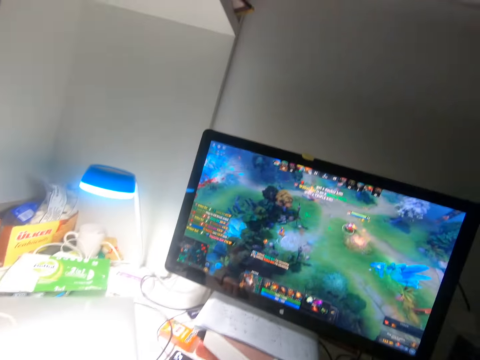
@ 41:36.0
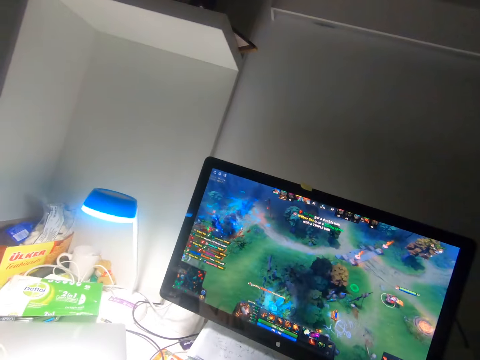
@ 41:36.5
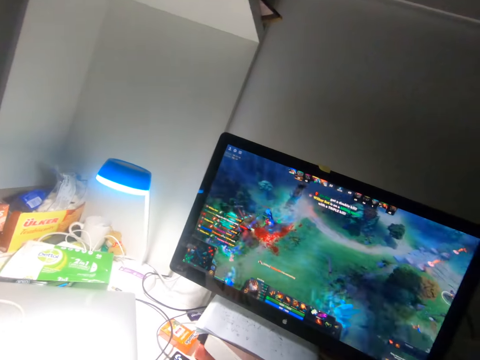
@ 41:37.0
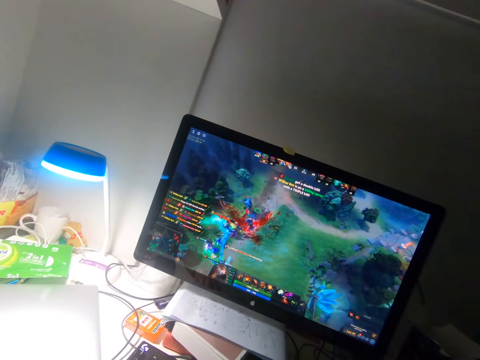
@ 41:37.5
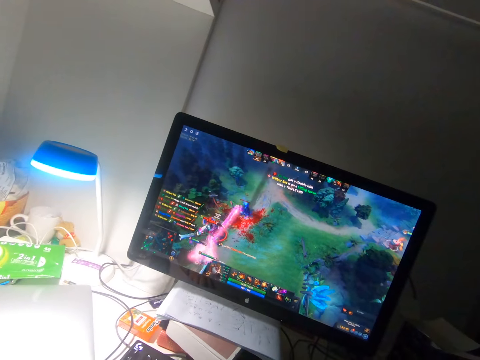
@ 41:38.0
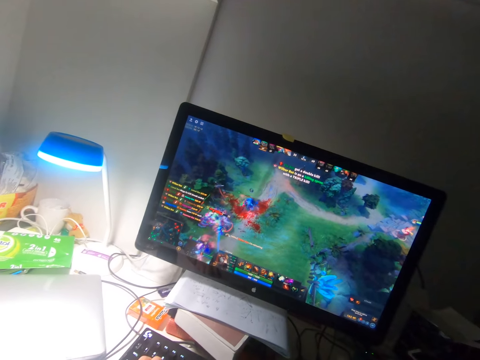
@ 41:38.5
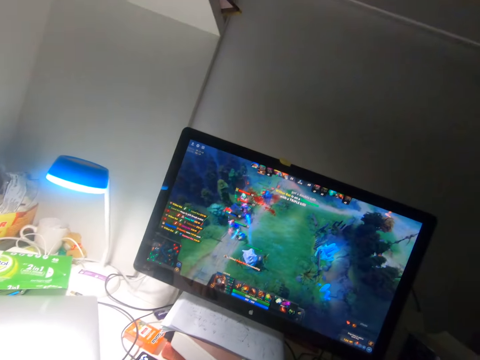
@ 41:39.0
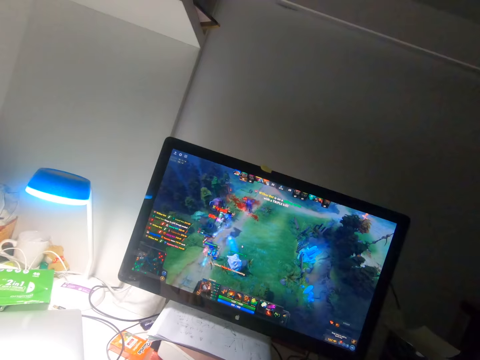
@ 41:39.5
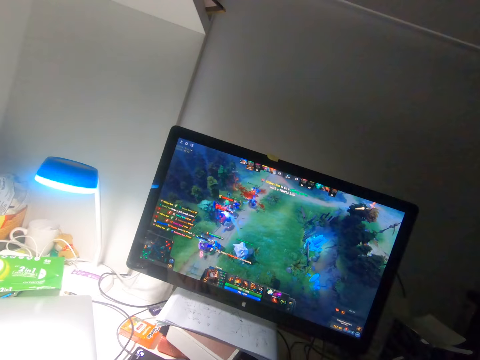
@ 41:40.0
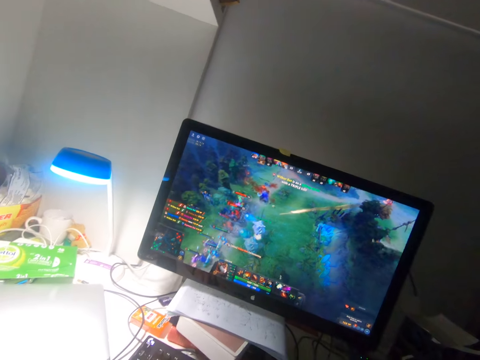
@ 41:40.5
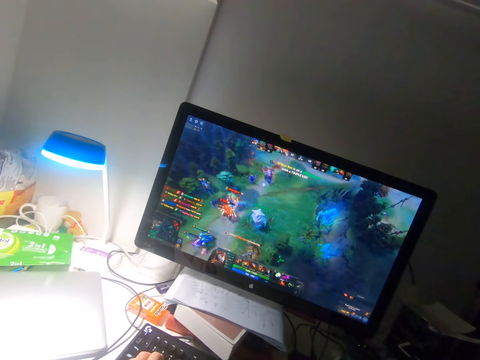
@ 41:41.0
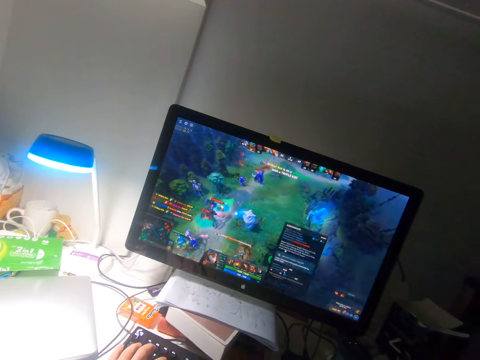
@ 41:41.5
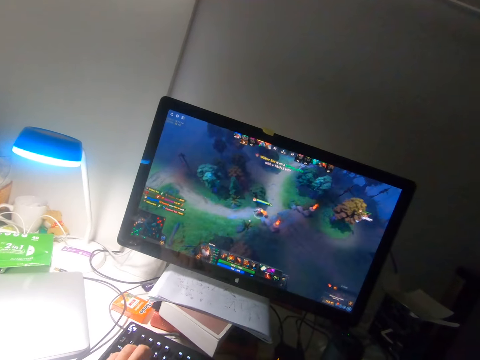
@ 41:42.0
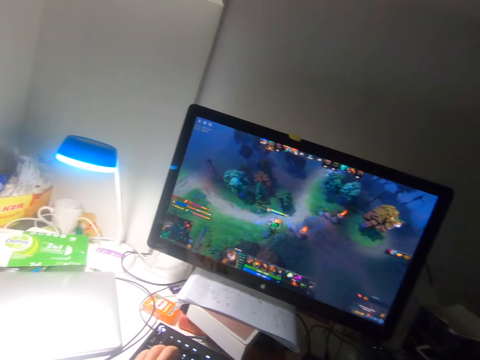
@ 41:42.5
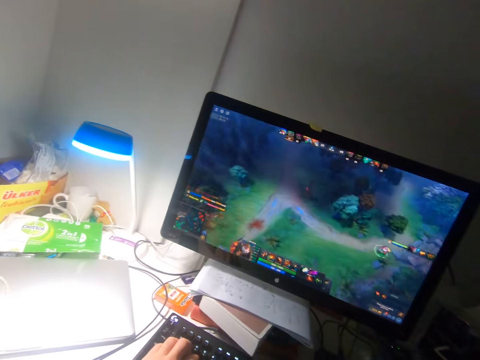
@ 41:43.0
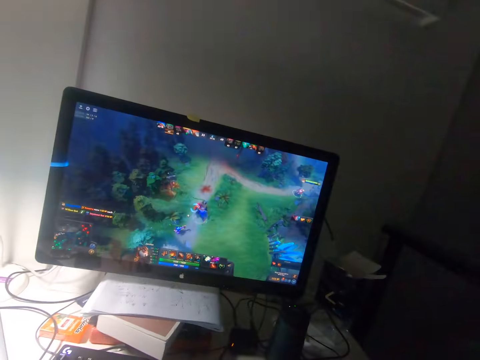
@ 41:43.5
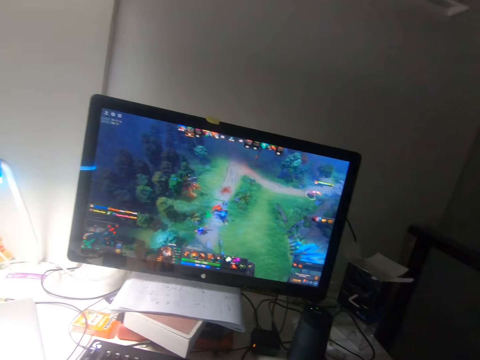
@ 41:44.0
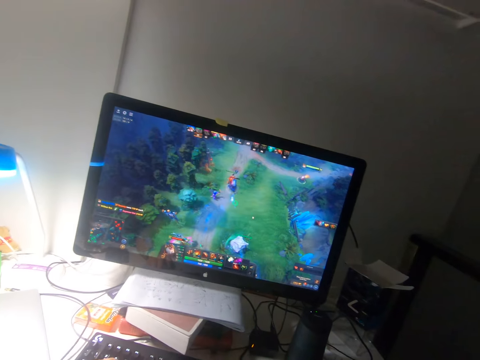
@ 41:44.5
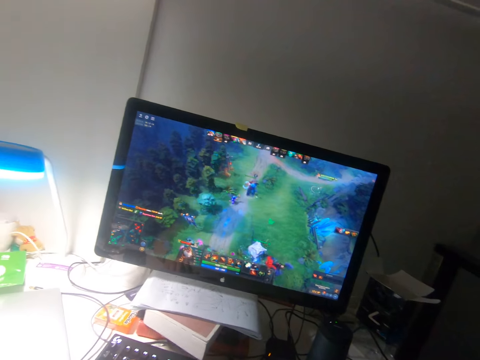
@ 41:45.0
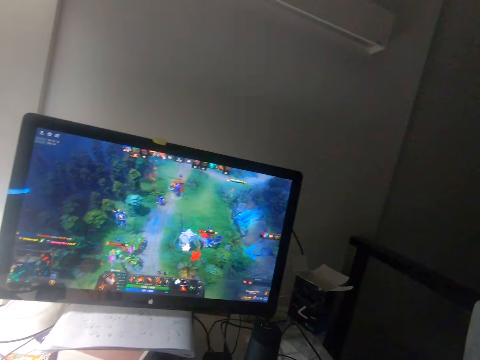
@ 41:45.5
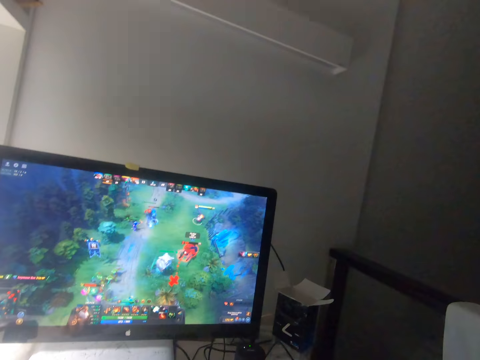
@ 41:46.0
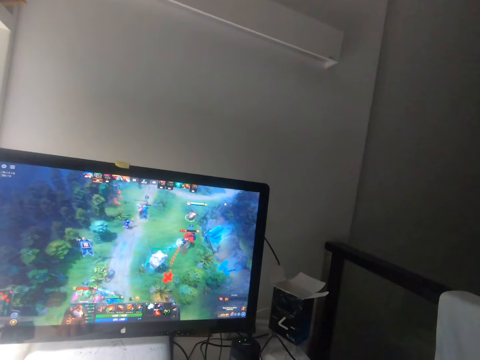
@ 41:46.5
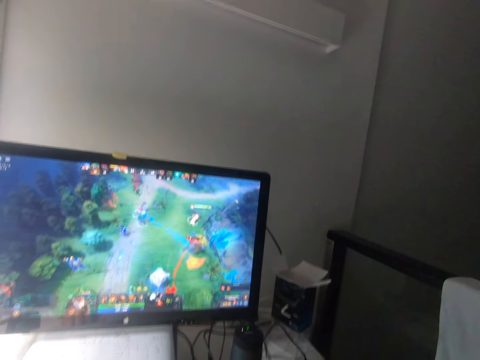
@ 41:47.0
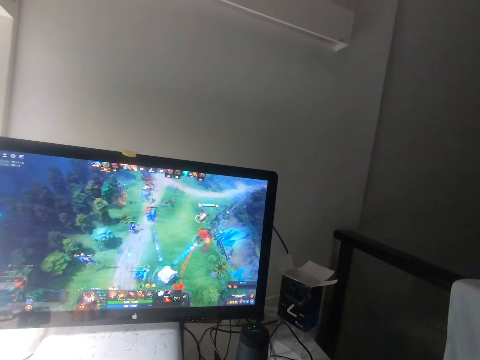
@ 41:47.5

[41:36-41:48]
The camera wearer removes ads from the screen. They play the video game with the mouse.

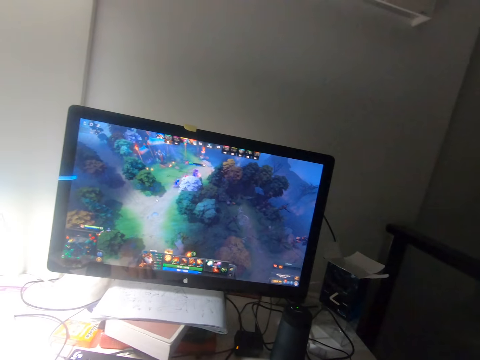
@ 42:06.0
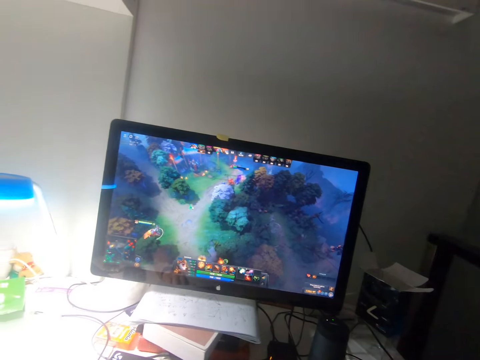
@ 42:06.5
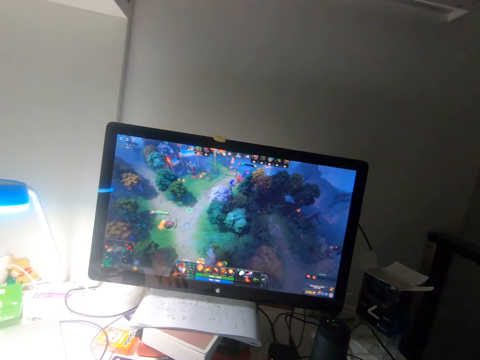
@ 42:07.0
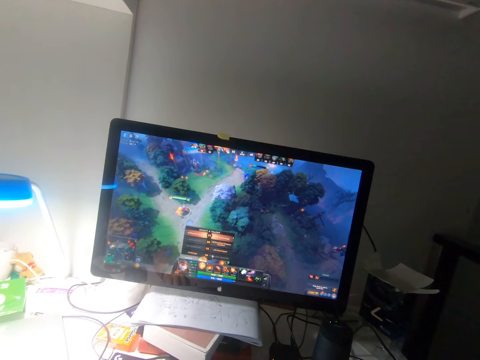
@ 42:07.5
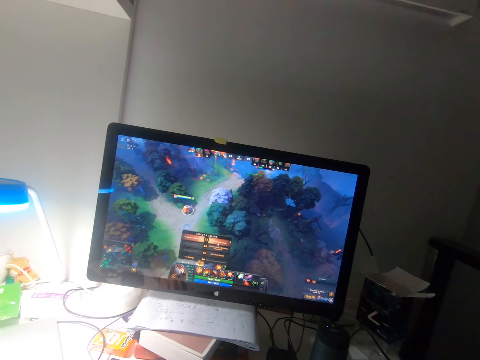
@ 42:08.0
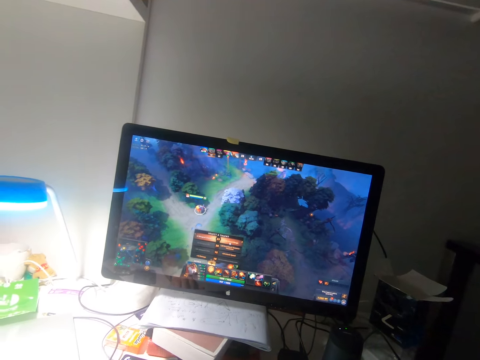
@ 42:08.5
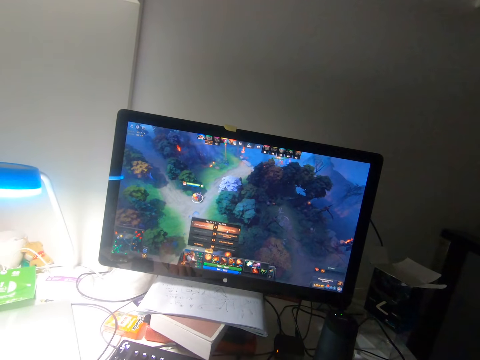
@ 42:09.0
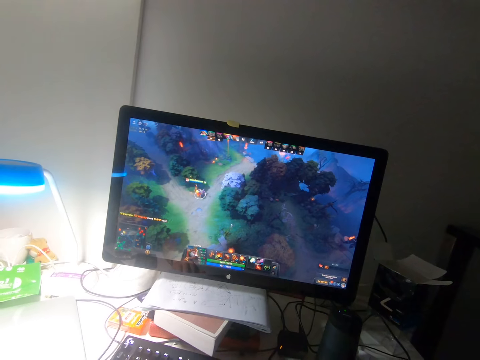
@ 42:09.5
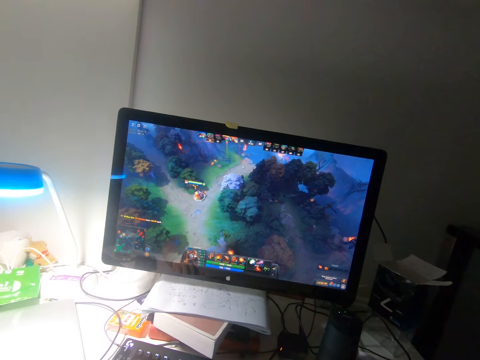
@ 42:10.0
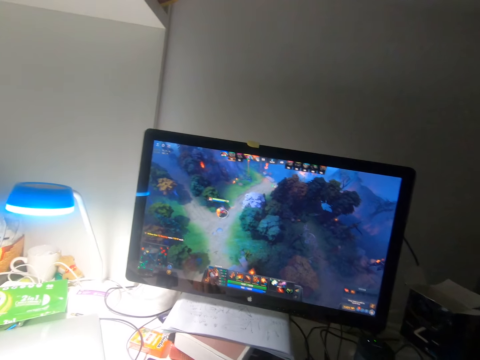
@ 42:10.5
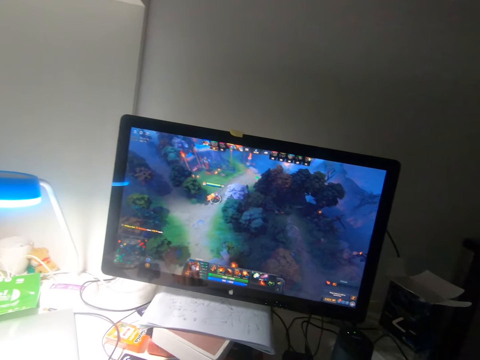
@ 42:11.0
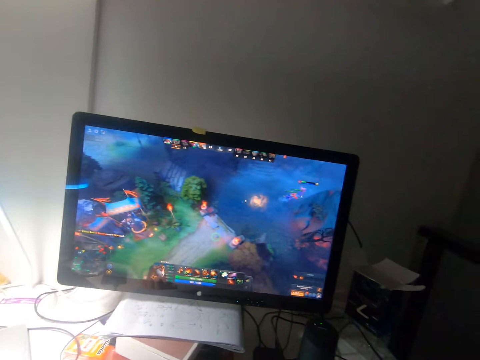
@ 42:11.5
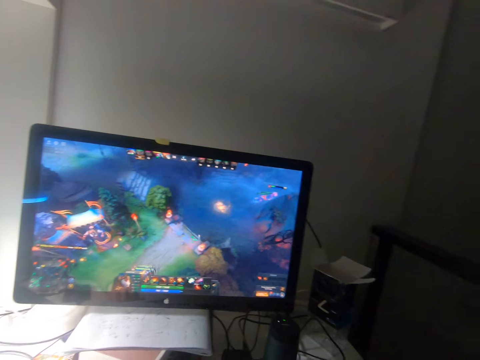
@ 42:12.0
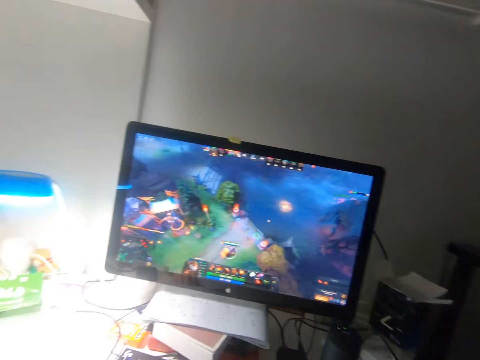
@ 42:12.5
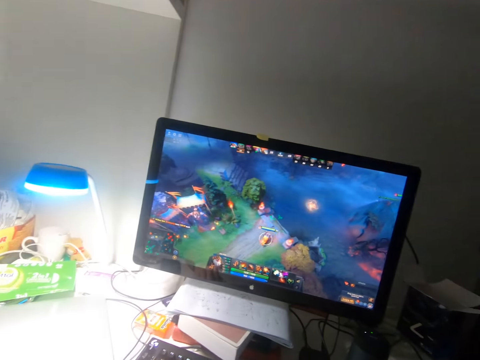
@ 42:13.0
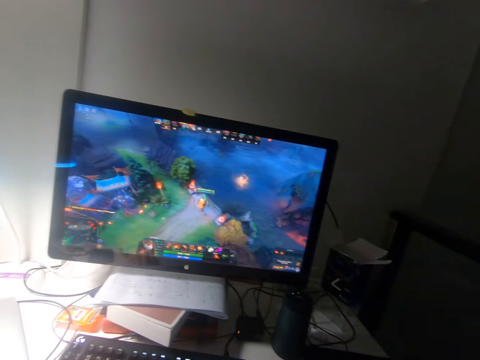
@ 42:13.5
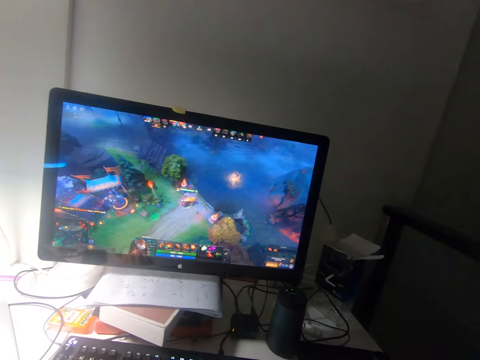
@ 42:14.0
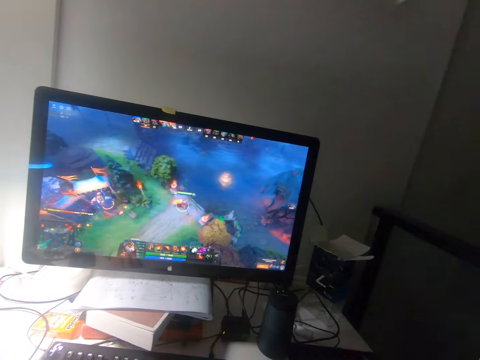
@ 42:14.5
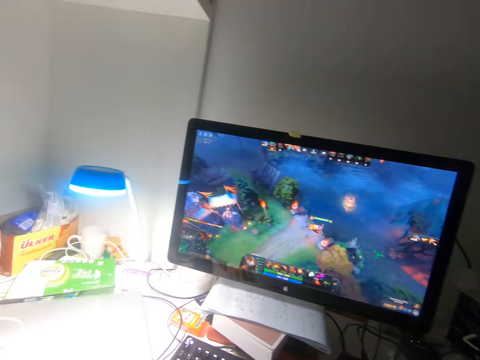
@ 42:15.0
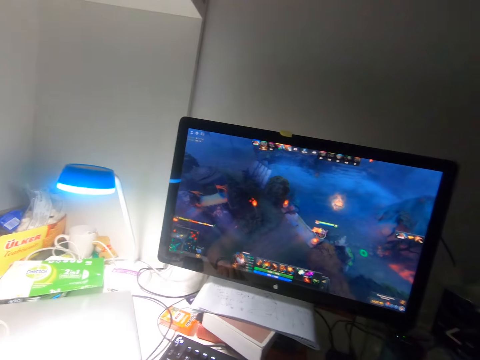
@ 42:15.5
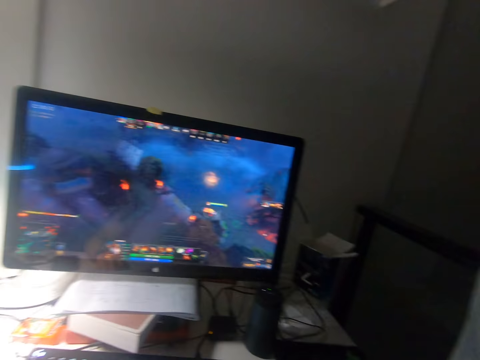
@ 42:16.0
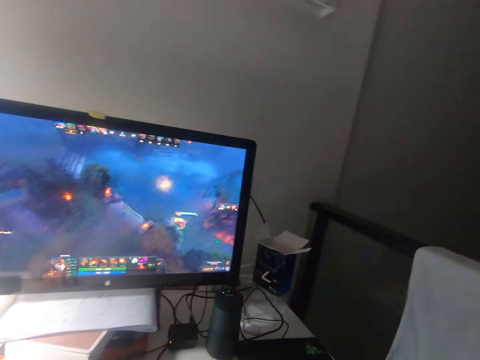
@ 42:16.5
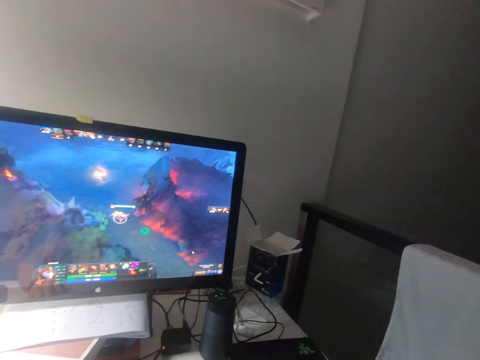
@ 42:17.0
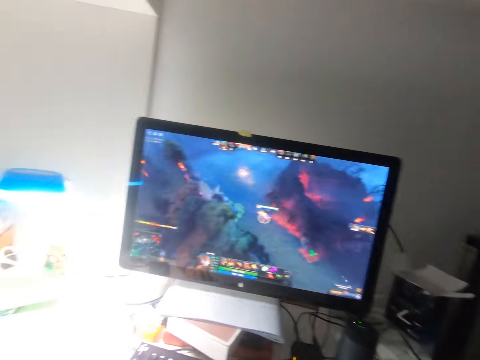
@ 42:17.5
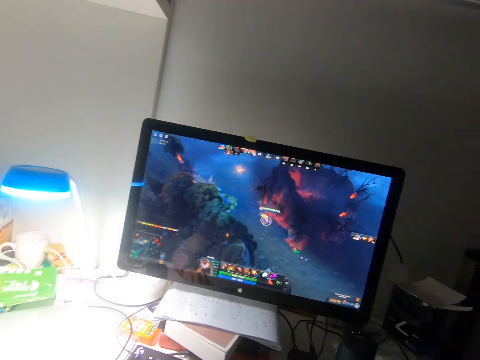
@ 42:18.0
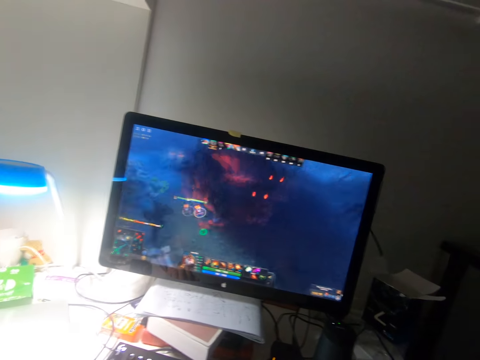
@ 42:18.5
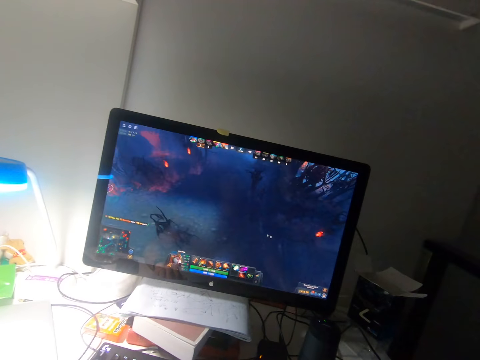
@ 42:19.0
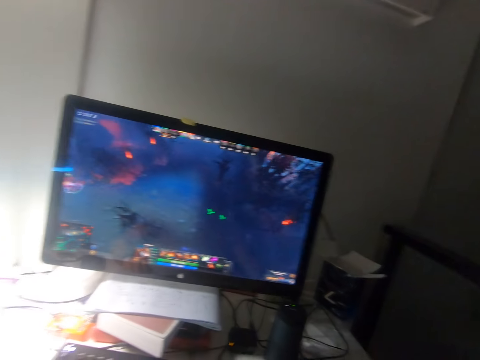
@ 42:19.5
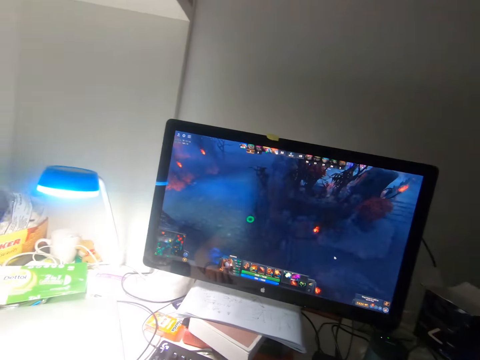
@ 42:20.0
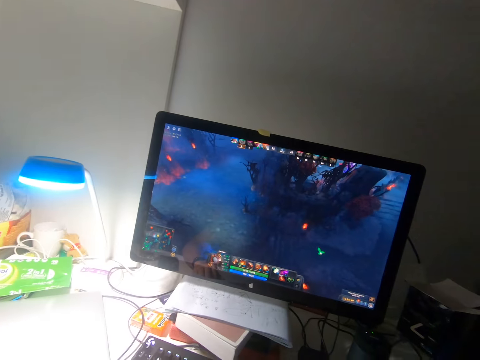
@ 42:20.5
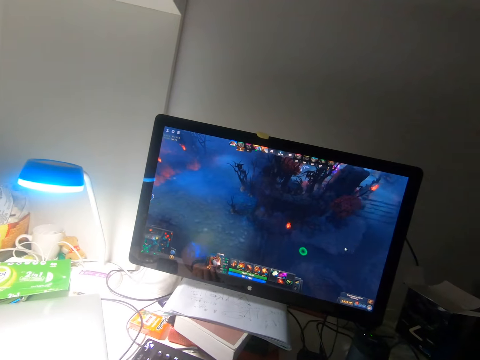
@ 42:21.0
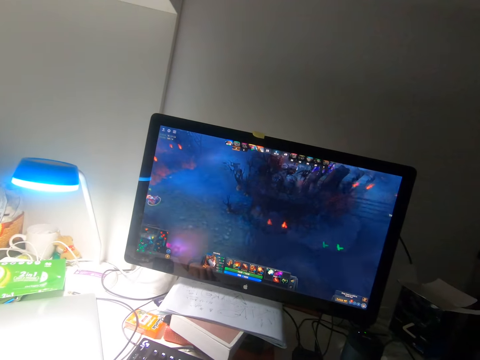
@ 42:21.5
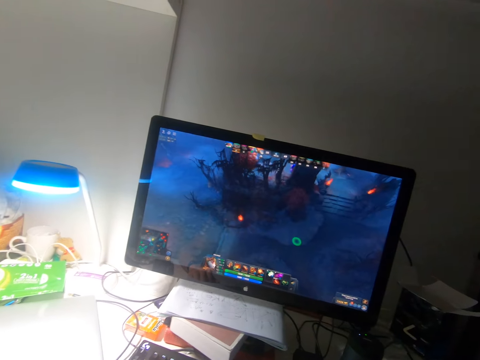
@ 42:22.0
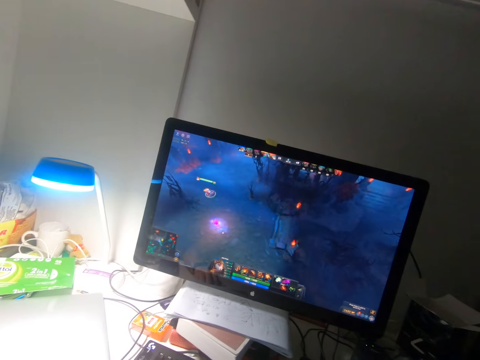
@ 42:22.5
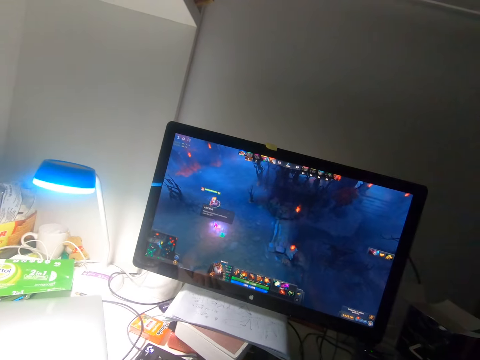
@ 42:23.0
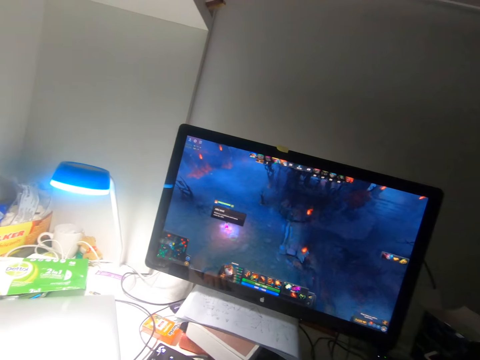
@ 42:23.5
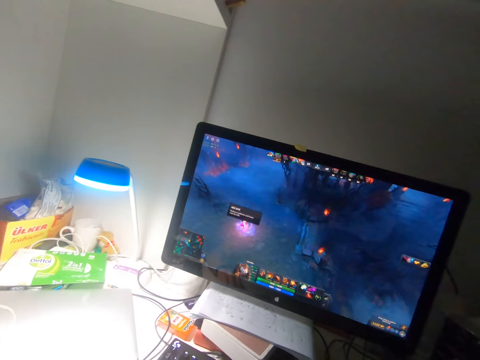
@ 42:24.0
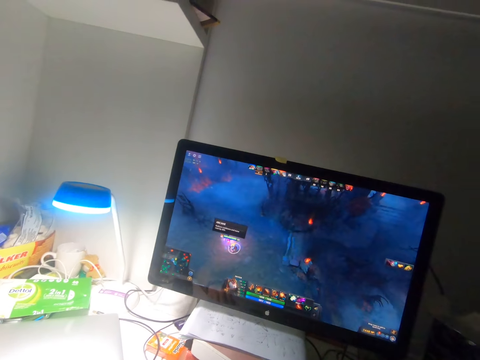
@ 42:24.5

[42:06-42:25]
The camera wearer looks at the scores. They play the video game with the mouse.
